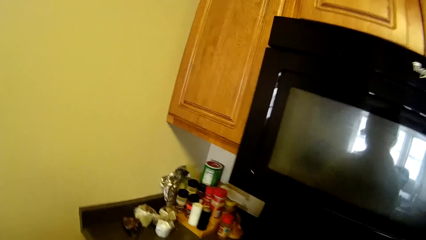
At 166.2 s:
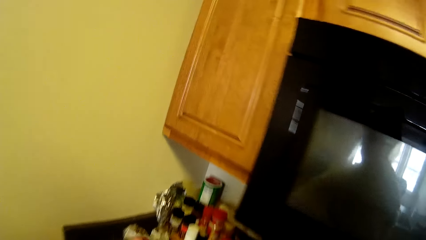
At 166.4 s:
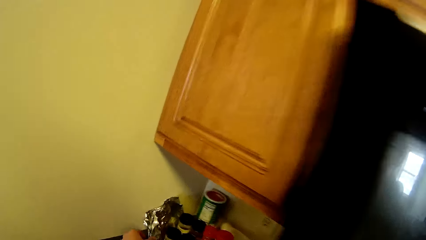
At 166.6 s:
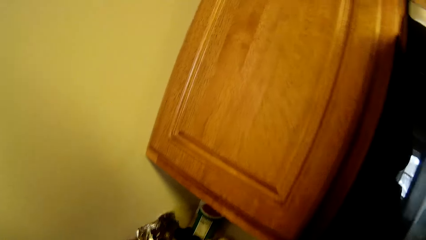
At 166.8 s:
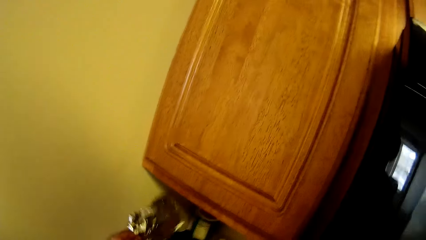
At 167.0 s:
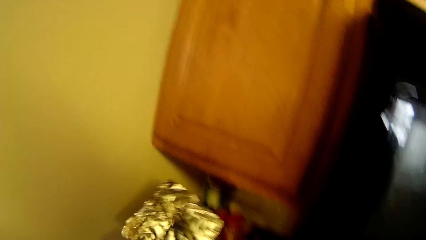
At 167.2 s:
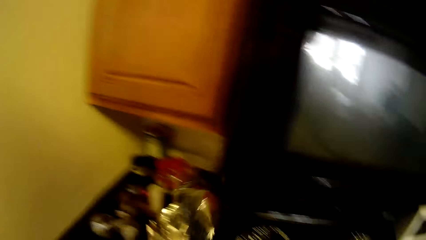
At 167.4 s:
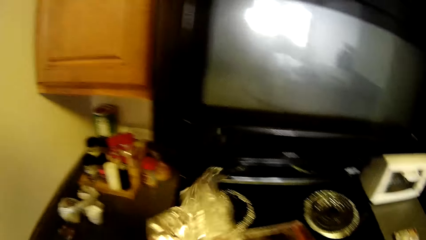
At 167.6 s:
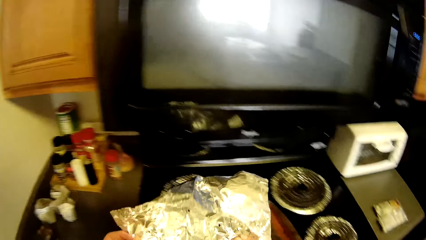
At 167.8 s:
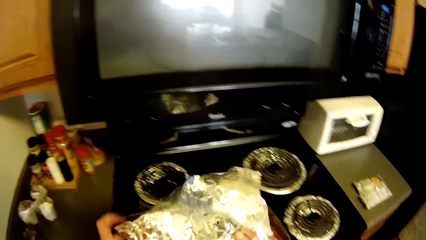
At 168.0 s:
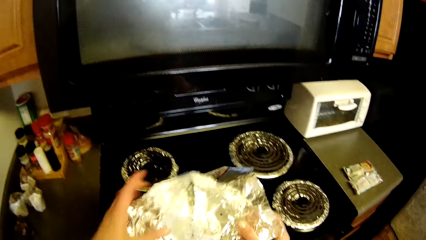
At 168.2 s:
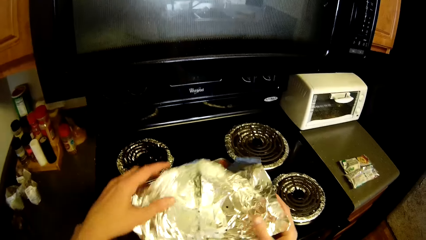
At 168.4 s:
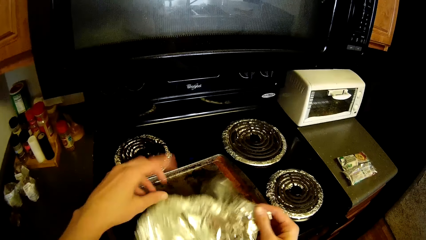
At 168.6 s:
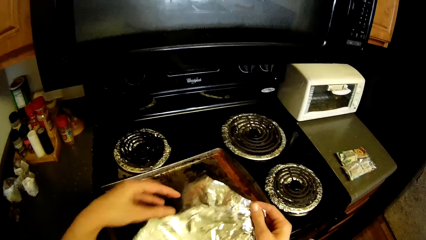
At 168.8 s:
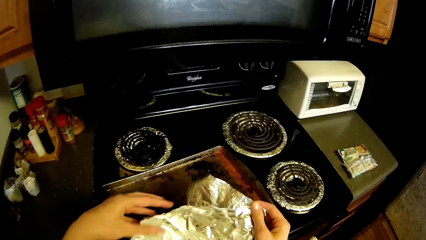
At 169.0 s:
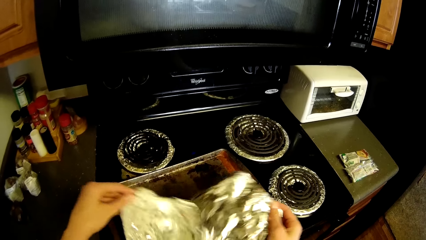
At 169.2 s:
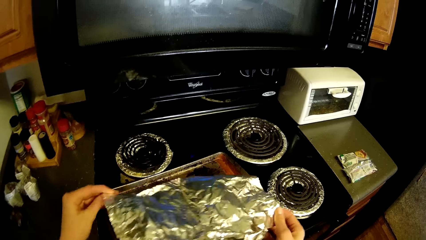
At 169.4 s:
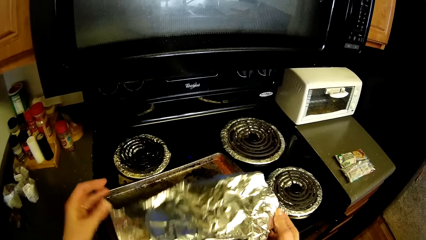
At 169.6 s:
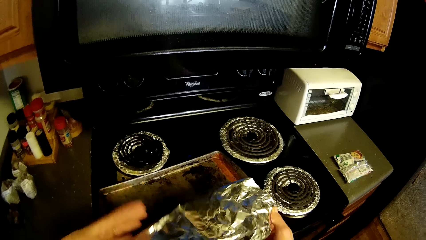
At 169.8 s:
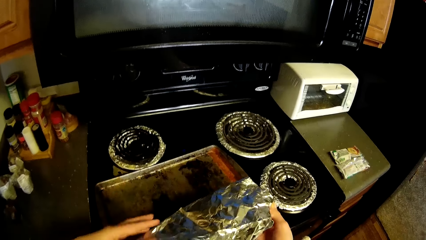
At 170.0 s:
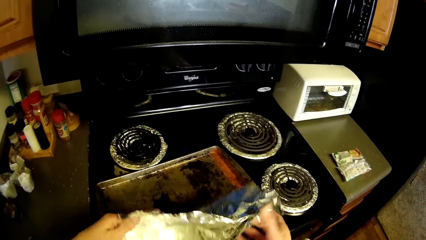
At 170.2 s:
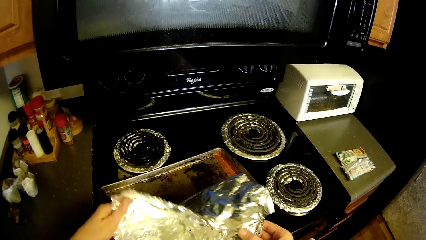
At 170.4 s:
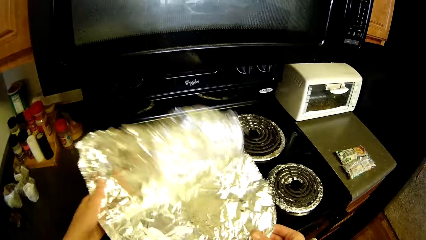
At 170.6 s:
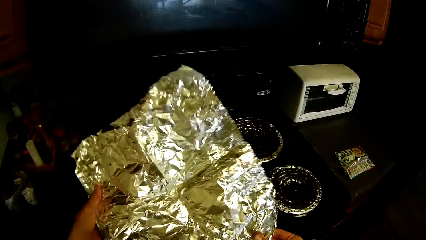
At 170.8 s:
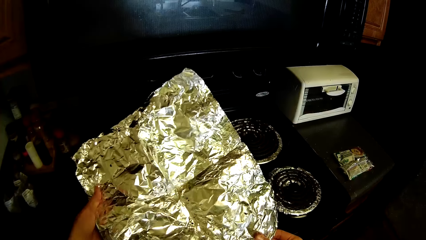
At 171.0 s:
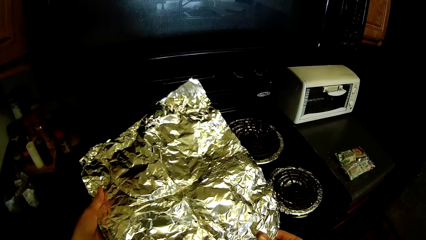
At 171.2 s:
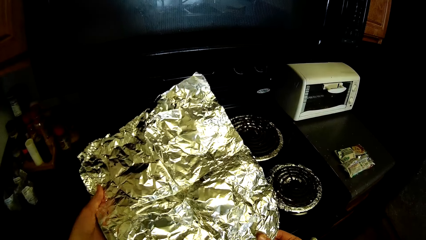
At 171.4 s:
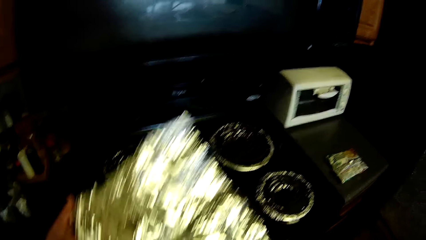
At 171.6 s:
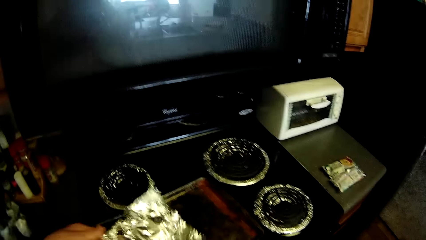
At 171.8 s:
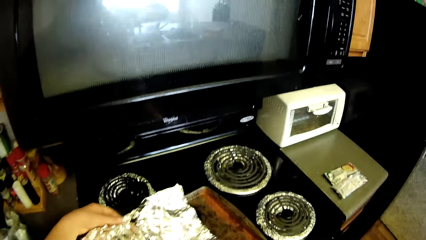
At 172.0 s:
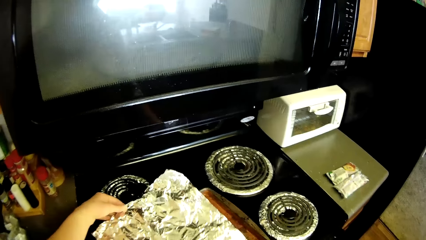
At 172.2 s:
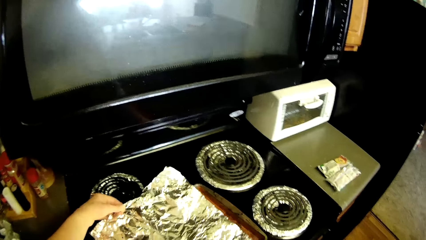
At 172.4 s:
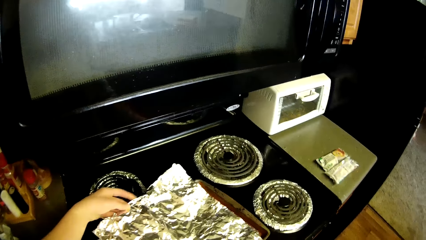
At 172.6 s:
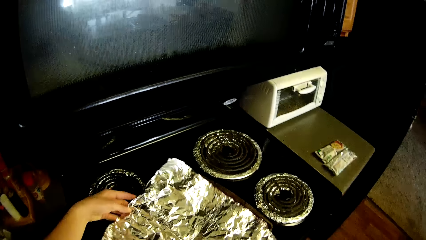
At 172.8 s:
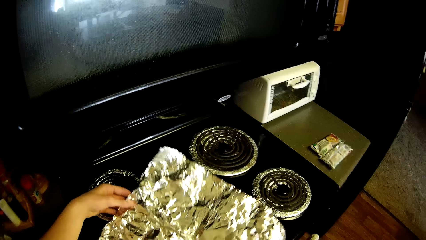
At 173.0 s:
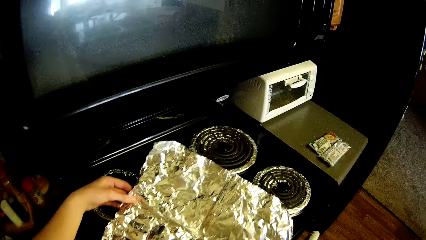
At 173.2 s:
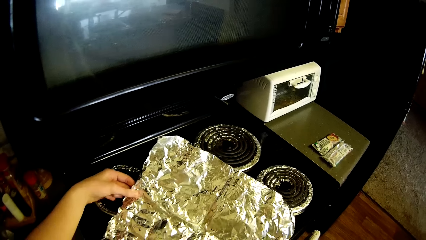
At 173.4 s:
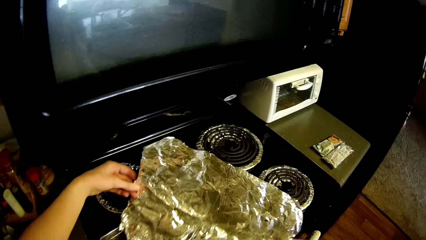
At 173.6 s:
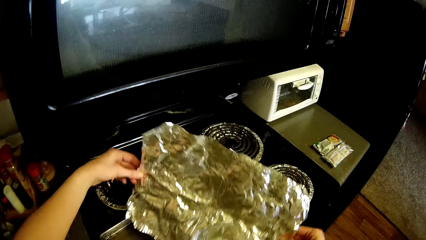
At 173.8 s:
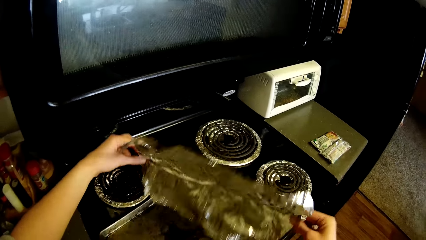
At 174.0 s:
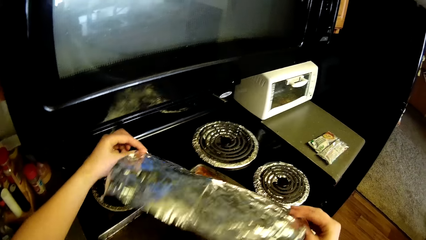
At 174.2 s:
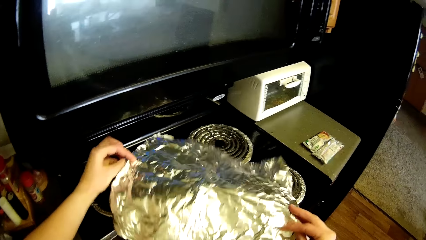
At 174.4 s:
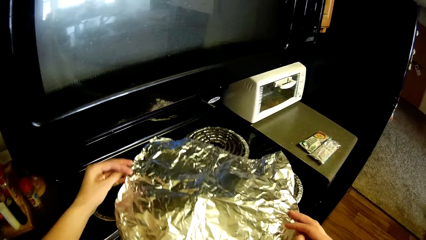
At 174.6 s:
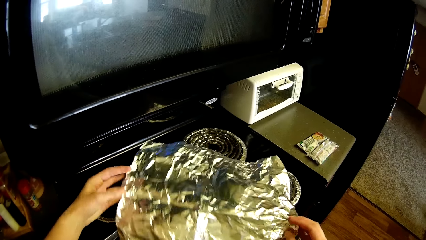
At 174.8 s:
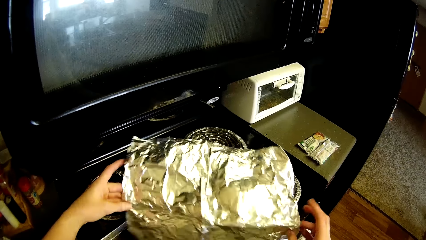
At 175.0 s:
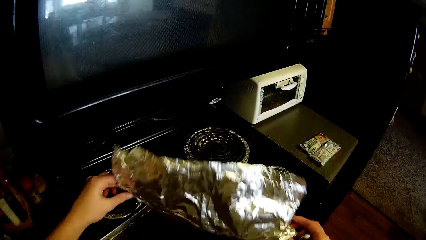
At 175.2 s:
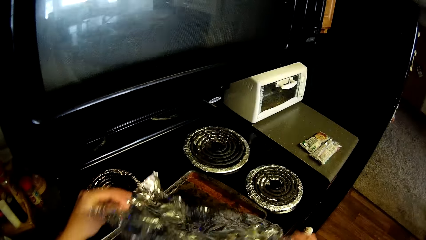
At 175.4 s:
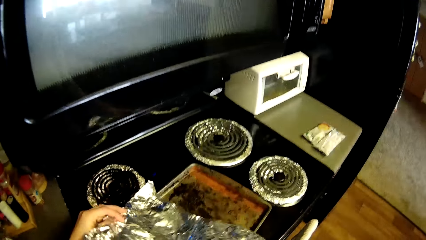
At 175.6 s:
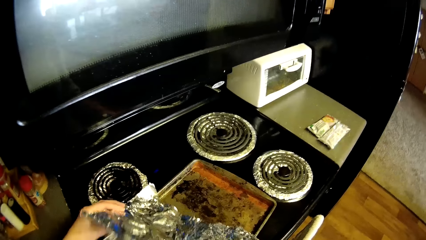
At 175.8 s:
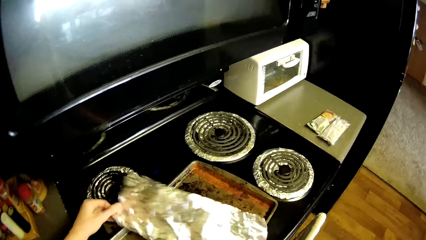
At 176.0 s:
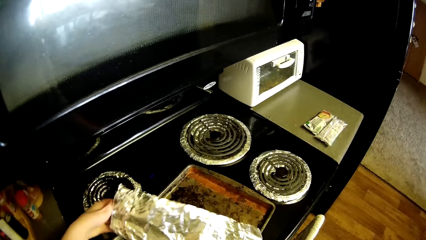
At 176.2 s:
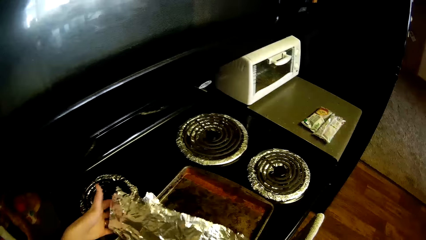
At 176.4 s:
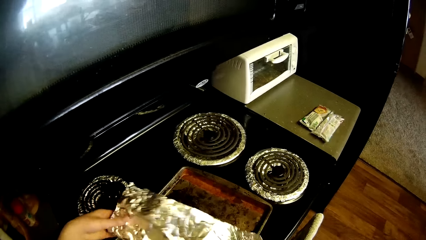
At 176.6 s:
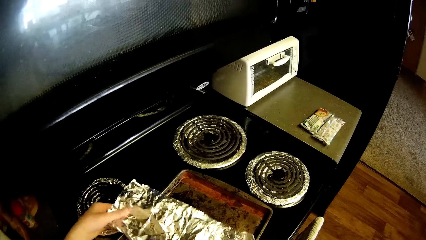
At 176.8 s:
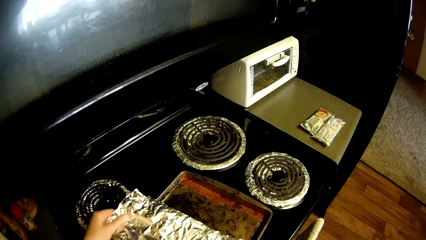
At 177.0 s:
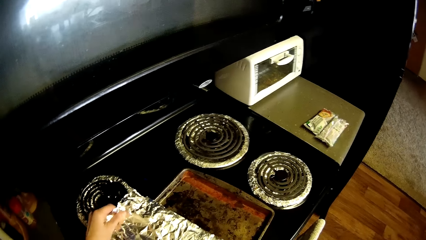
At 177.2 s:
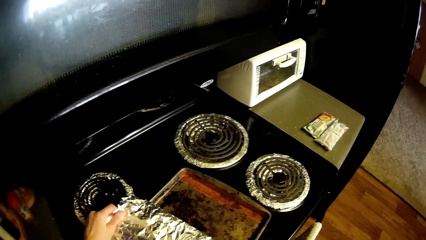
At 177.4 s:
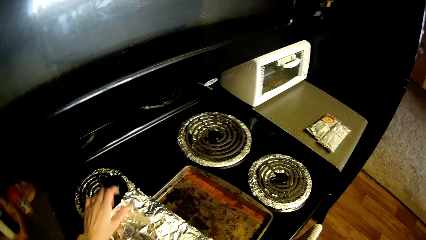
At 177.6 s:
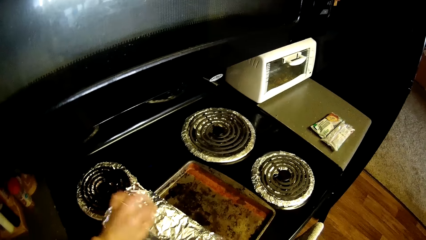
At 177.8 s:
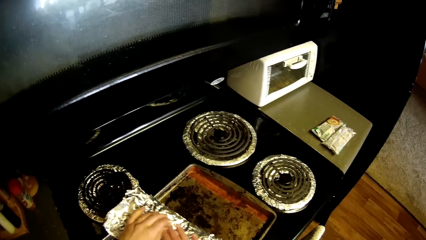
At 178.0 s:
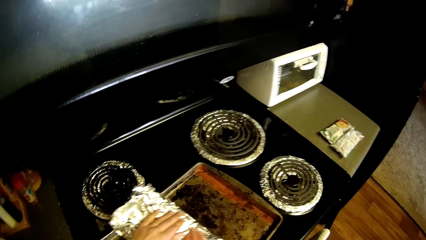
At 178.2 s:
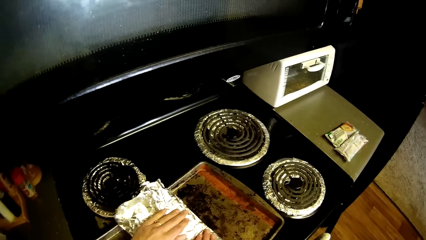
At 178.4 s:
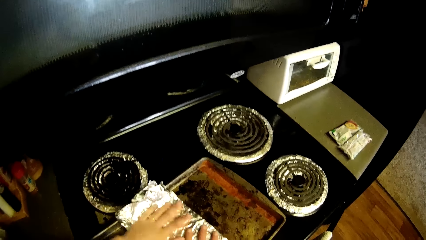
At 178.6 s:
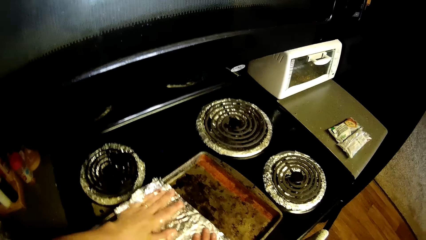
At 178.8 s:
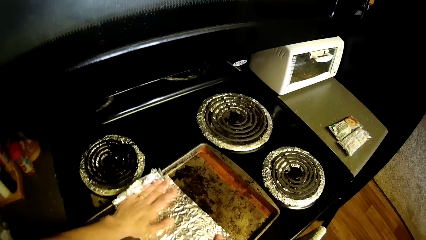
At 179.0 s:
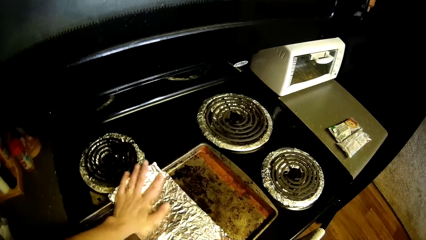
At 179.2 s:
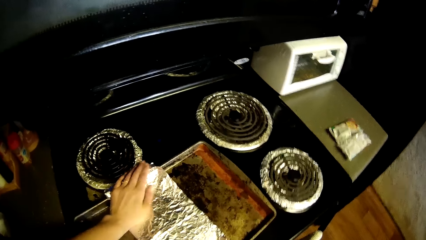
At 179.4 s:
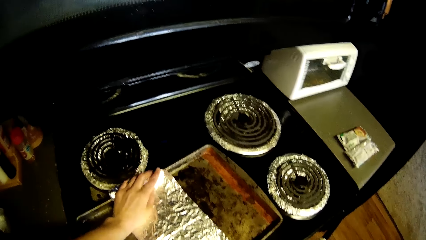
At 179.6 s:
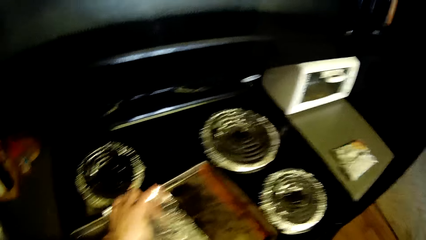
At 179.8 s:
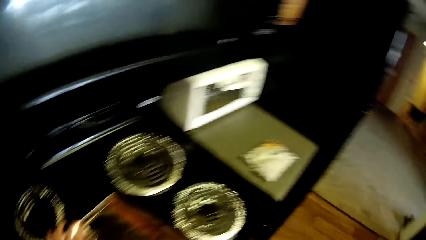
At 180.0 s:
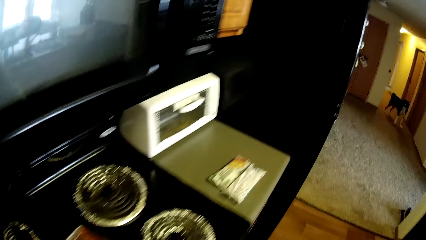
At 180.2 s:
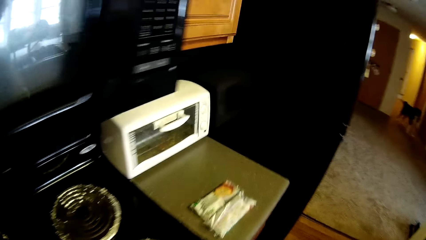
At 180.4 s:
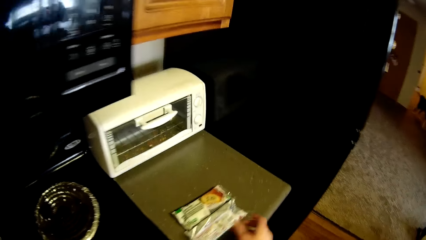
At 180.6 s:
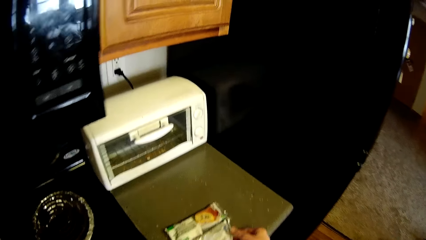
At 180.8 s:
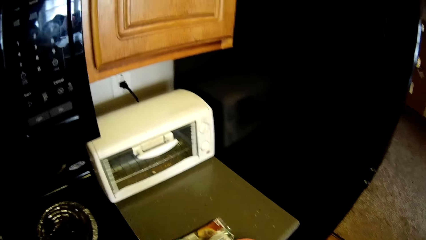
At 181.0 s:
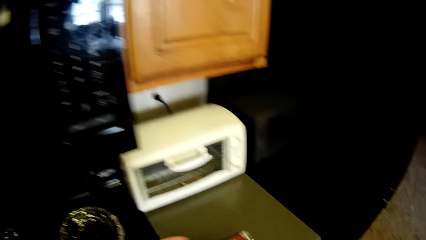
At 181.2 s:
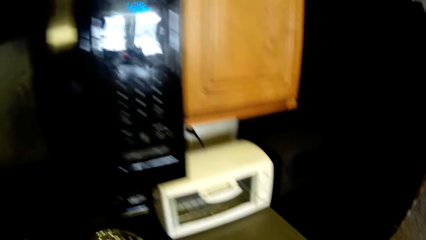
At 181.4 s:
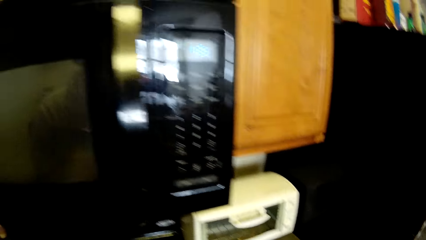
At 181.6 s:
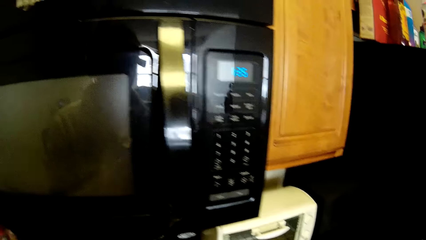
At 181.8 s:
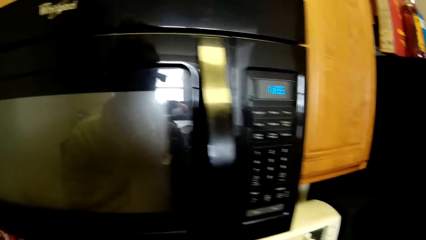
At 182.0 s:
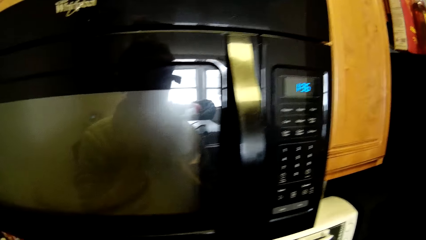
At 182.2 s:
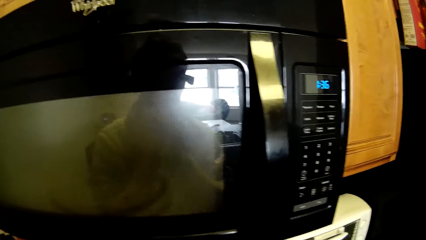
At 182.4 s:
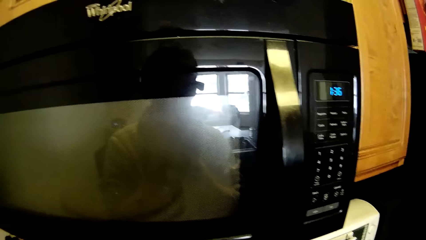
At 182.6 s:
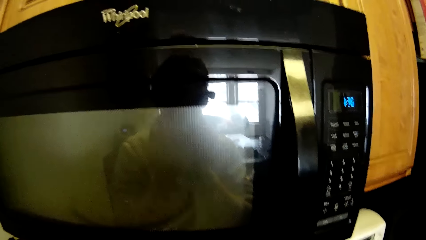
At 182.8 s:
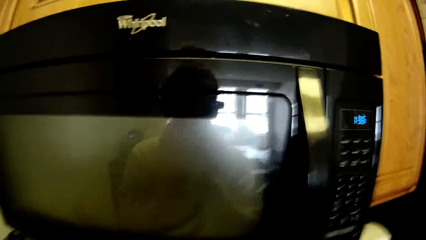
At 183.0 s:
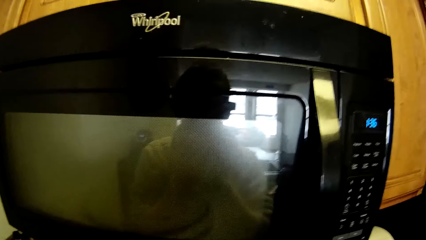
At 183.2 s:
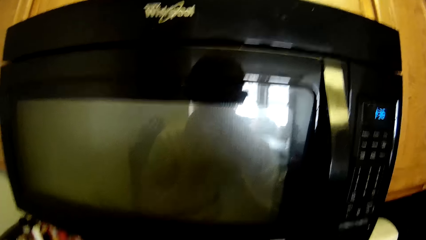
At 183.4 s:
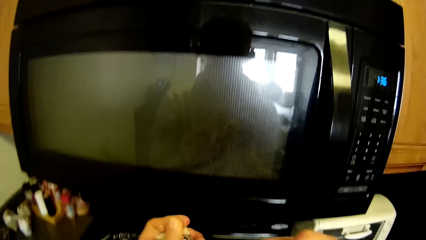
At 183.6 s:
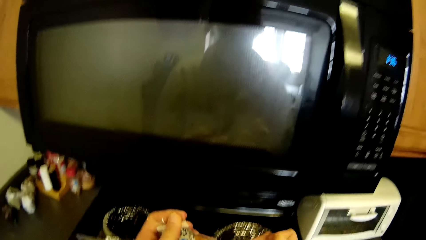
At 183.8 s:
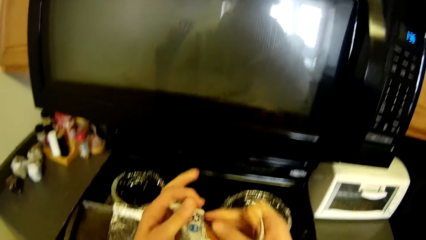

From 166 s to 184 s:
The camera wearer picks up a foil on a slab with her left hand. She unfolds the foil with both hands. She turns the foil with both hands. She folds the foil with both hands. She places the foil on a tray on the cooker. She spreads the foil on the tray with both hands. She picks a pack of corn dog with her right hand from the slab. She opens the pack of corn dog with both hands.
